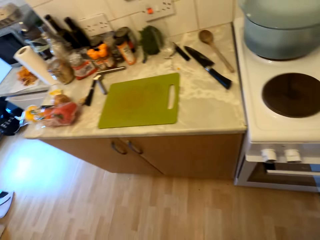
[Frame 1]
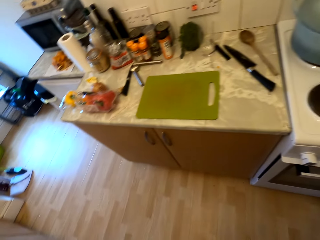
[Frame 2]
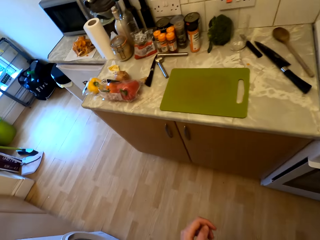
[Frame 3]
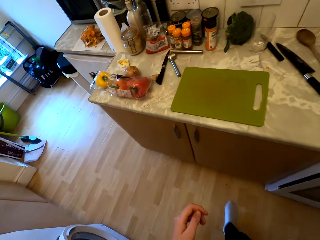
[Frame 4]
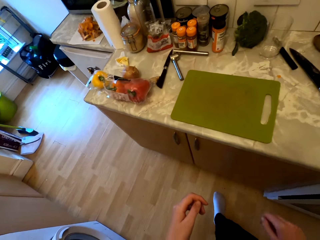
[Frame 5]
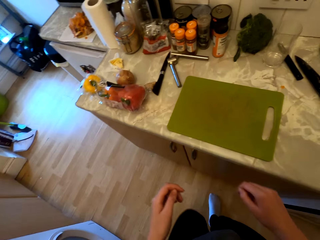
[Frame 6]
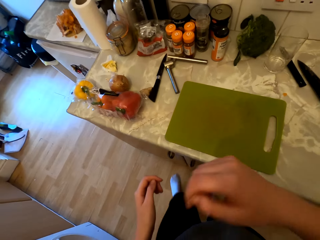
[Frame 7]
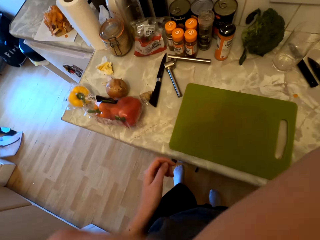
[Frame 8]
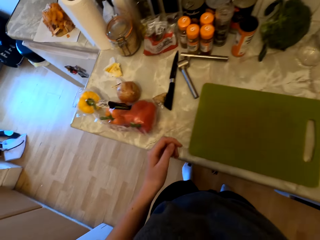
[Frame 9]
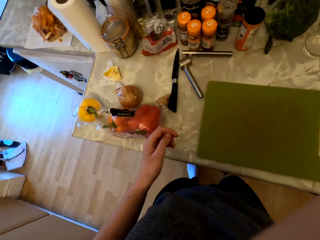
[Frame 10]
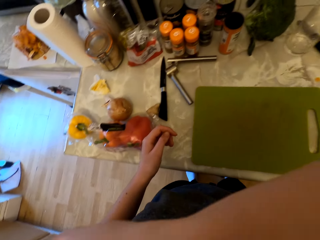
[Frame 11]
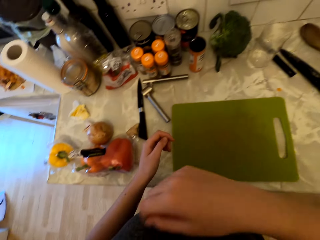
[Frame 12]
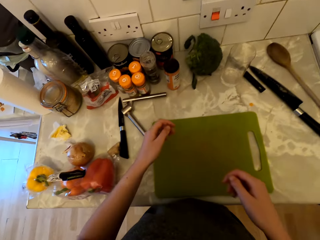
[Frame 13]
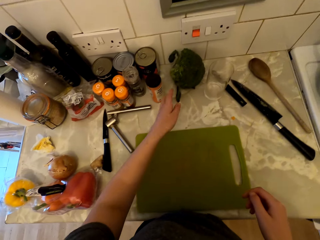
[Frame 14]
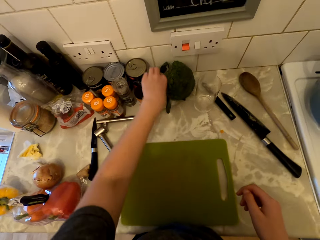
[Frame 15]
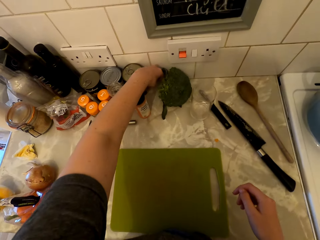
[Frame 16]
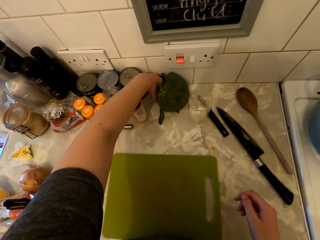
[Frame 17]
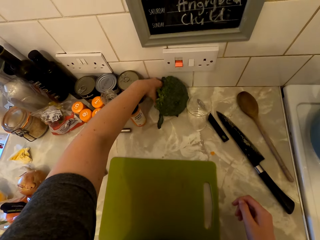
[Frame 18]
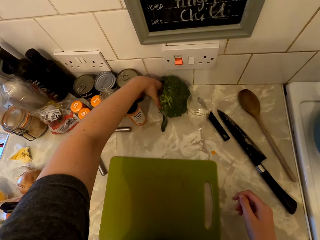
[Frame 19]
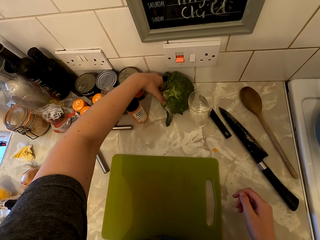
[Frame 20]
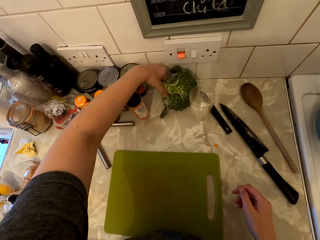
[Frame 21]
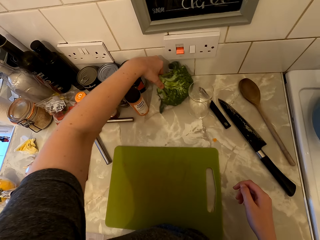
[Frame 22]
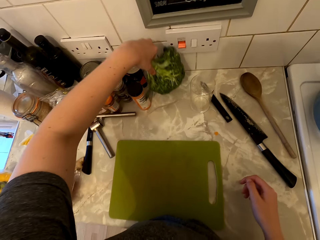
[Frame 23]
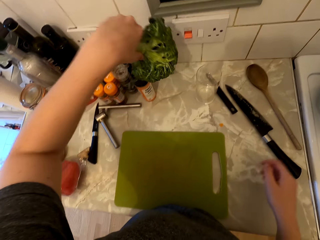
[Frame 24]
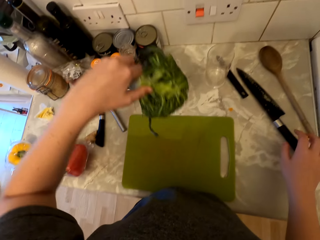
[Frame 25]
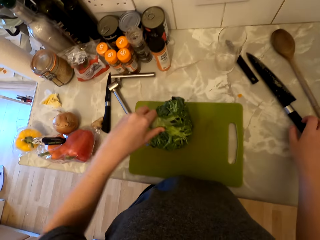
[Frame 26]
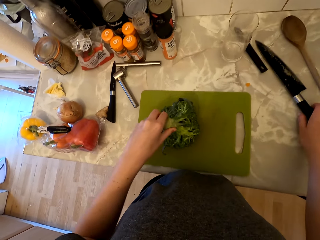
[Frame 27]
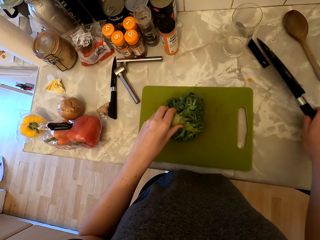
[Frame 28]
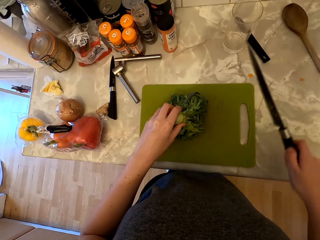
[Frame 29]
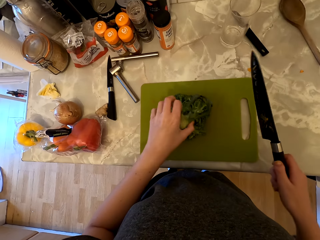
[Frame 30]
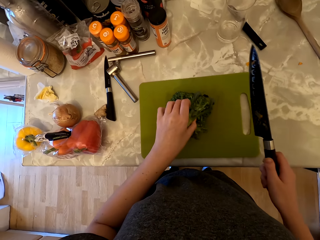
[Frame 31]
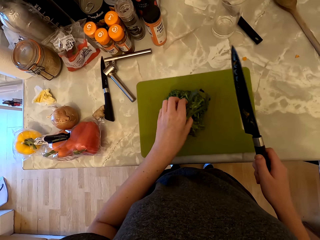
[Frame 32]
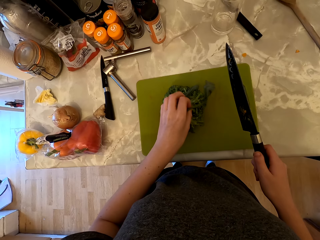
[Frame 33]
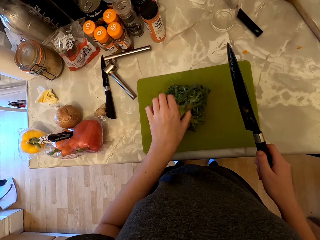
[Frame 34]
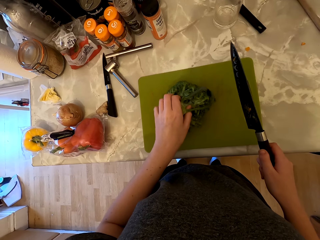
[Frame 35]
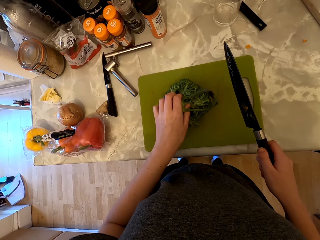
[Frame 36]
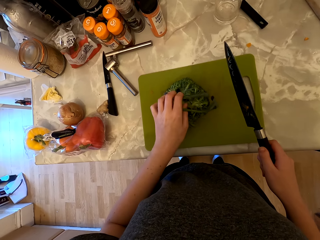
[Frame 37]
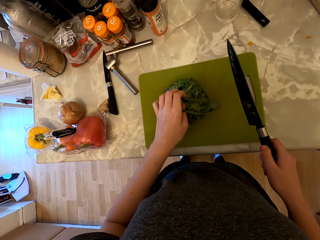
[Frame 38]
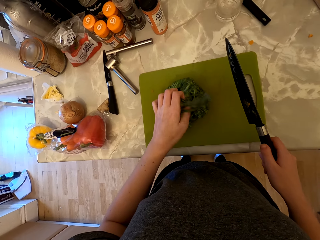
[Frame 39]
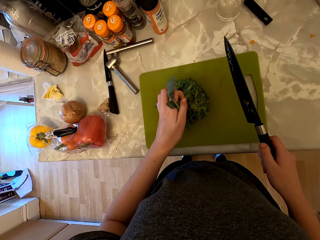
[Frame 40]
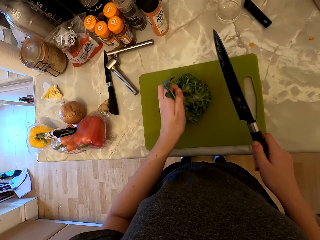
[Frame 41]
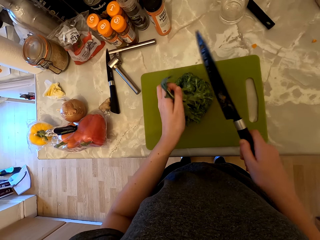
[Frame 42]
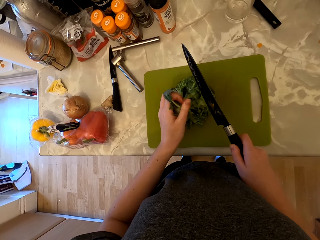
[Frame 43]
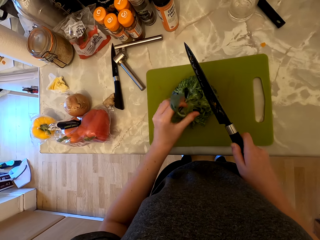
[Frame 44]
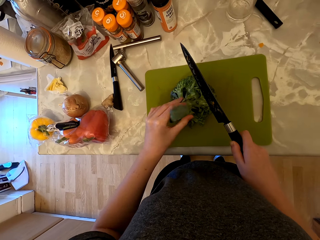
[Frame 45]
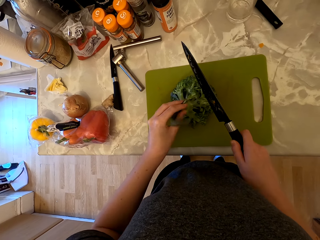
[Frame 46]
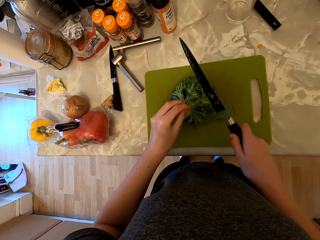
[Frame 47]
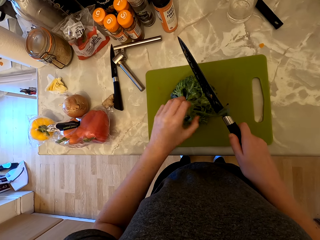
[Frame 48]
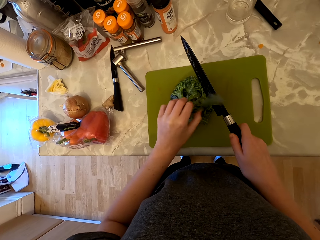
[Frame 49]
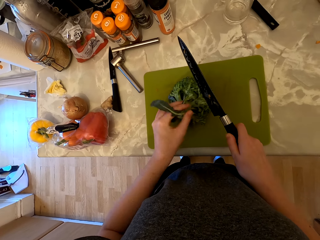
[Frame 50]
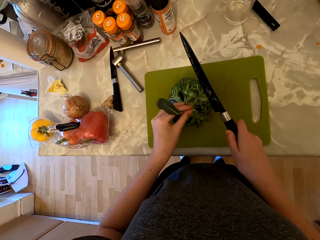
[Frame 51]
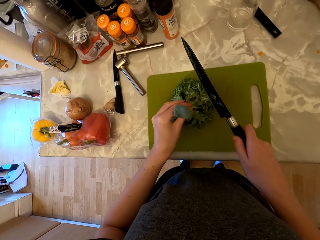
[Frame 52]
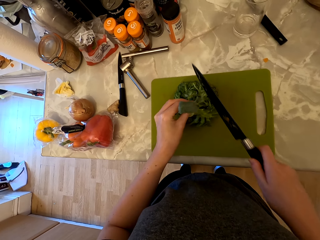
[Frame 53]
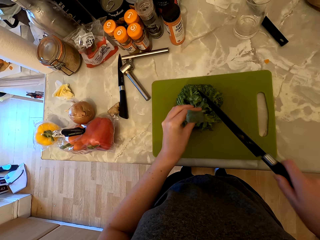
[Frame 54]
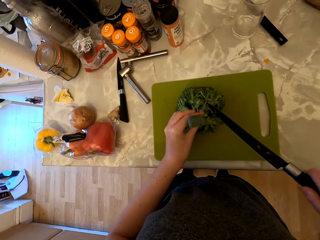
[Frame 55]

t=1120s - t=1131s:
The camera wearer stands up and walks to the countertop. She wipes her face with her right hand. She picks up the broccoli from the cabinet. She holds the broccoli on the chopping board. She picks up the knife from the cabinet. She holds the leaves of the broccoli. She chops the broccoli.

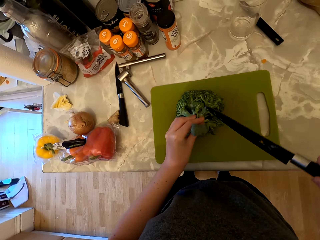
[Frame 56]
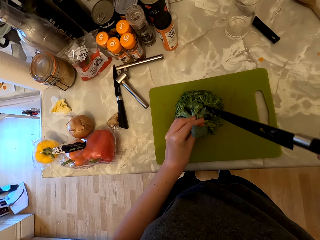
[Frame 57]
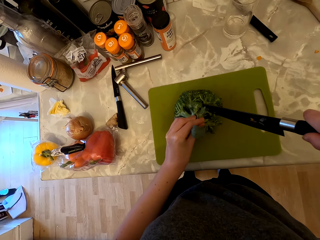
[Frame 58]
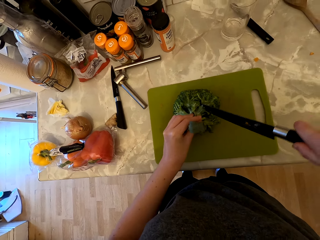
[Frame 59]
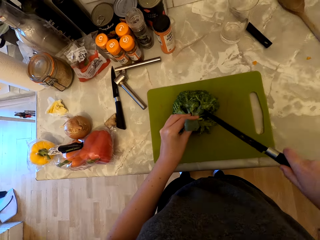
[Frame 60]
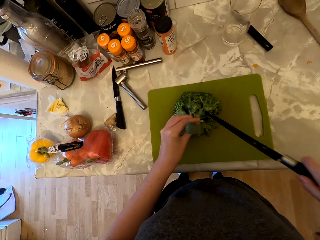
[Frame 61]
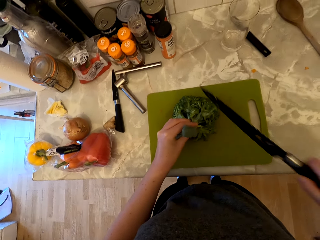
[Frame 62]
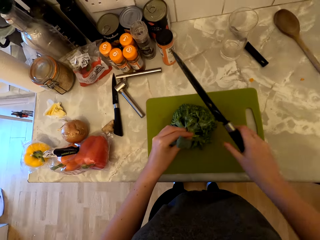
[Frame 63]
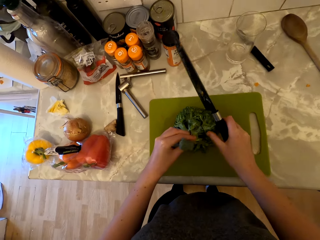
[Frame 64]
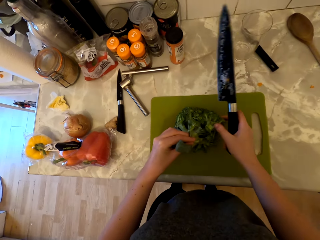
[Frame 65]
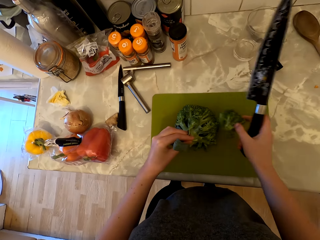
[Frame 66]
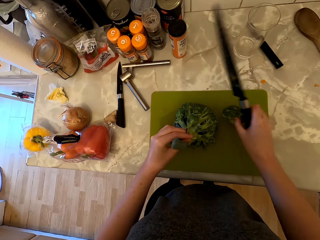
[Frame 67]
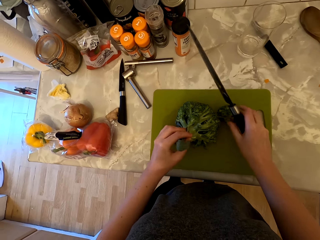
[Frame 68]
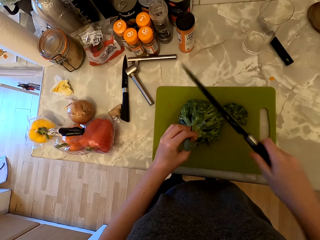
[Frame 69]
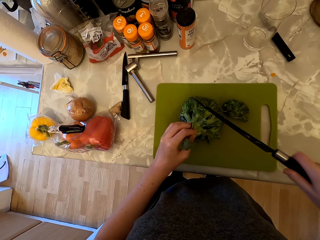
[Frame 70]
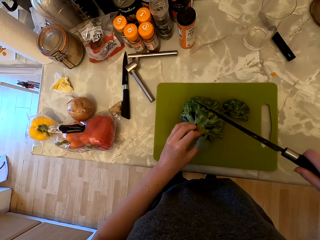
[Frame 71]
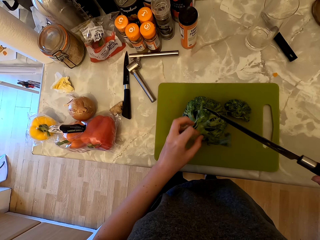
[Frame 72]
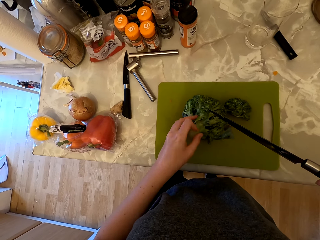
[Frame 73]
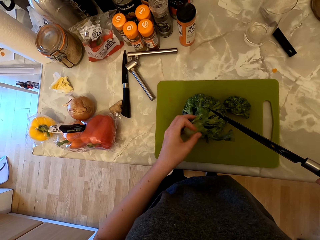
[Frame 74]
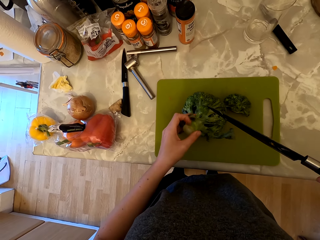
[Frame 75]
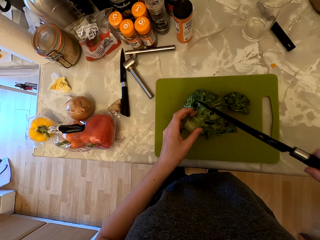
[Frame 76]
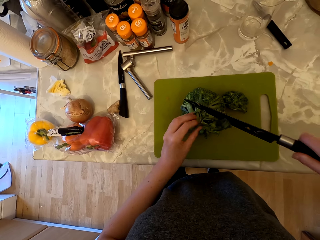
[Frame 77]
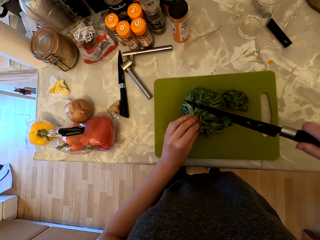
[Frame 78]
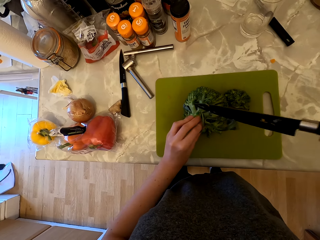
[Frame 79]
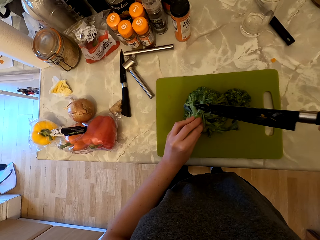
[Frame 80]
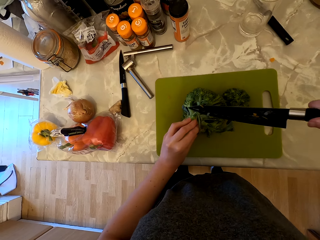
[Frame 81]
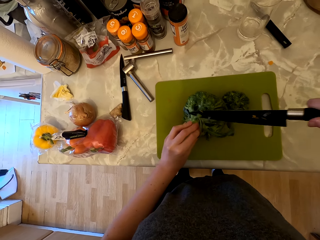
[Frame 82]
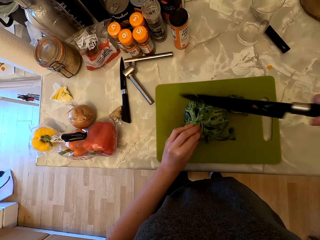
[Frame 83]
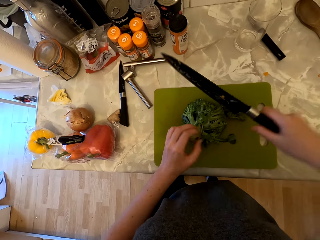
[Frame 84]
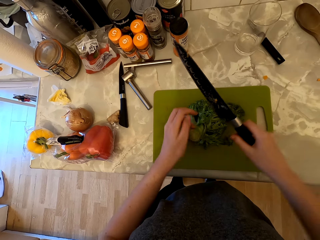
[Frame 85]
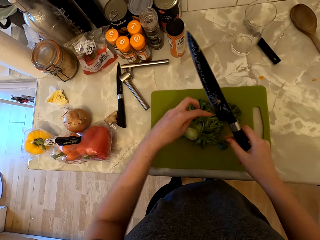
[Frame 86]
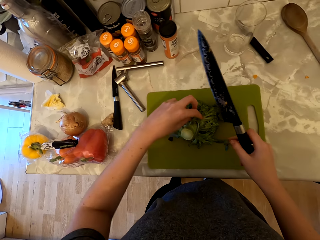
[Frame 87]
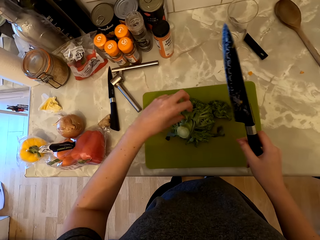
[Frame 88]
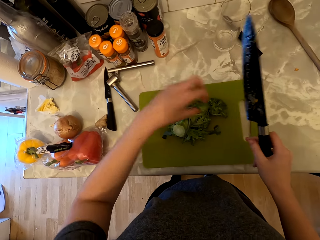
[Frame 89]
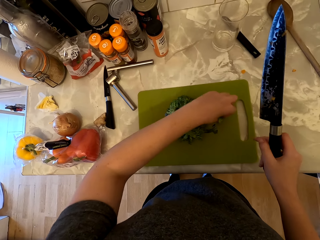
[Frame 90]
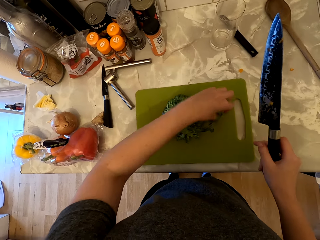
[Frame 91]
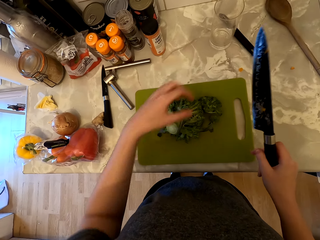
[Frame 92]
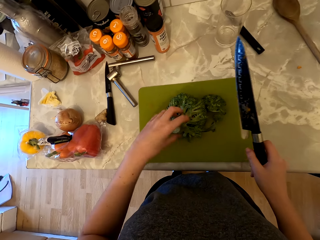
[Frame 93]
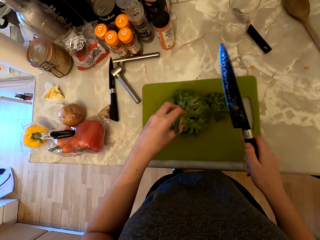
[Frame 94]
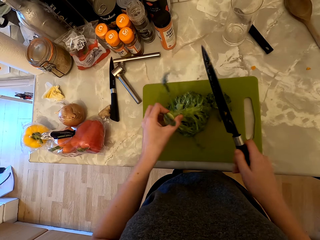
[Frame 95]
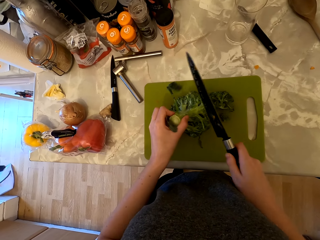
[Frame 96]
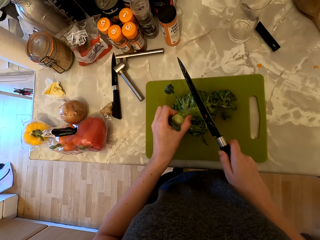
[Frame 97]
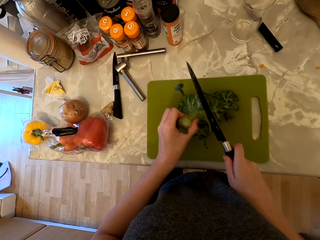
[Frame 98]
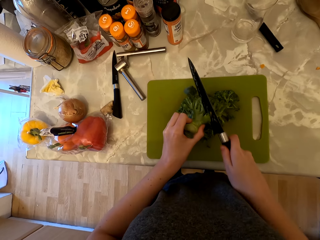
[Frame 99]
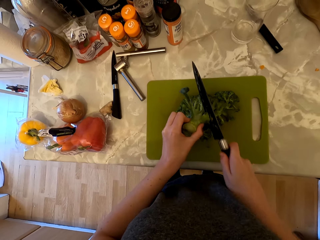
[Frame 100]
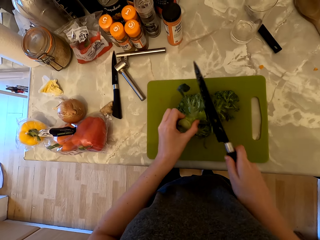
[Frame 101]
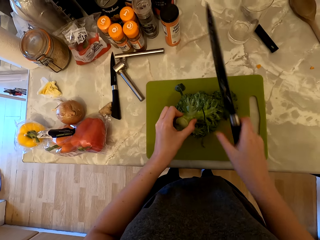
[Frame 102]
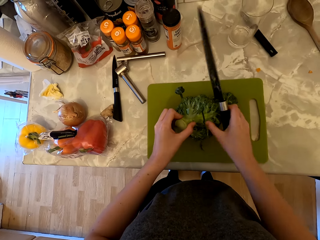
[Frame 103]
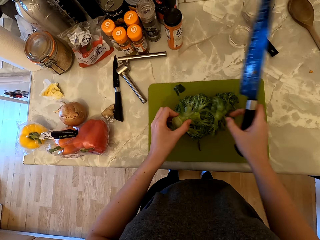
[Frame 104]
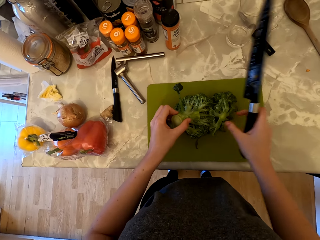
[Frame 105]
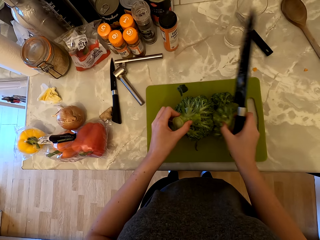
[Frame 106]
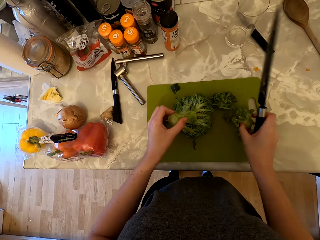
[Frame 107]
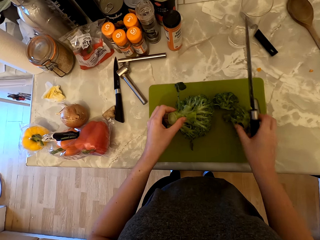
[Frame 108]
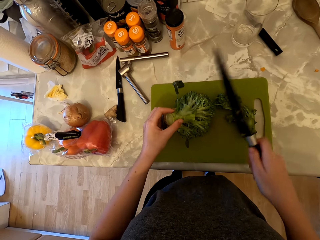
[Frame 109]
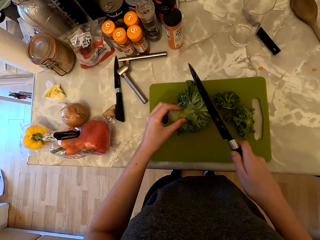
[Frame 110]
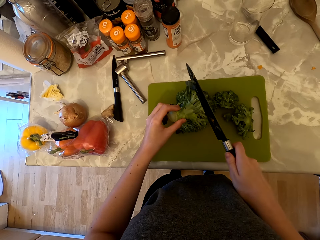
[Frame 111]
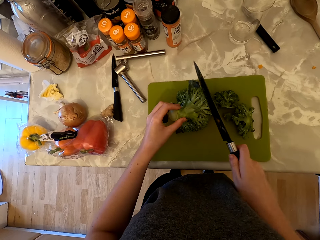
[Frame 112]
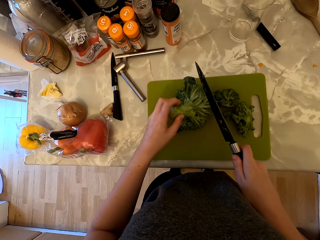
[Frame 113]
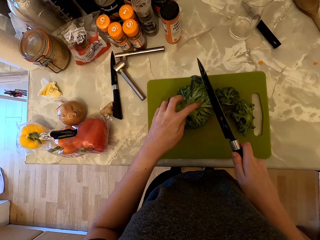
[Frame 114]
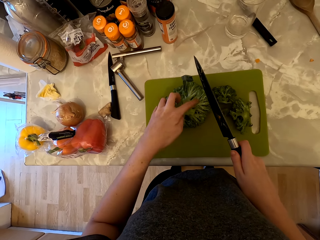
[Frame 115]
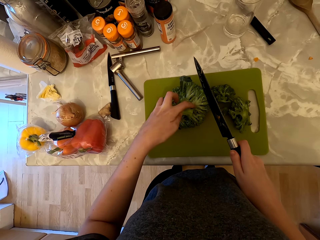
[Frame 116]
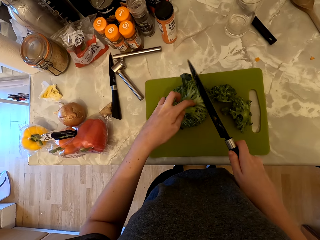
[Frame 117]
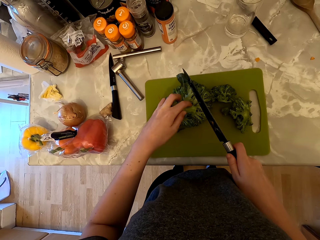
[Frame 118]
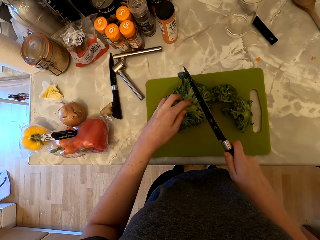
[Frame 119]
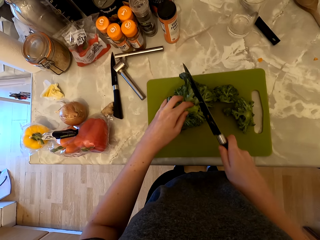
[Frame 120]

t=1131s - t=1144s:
The camera wearer cuts the broccoli with the knife. They pick up the broccoli floret and place the broccoli floret on the chopping board. They cut the broccoli with the knife. They pick up the broccoli floret and place the broccoli floret on the chopping board. They cut the broccoli with the knife. They pick up the broccoli floret and place the broccoli floret on the chopping board.
